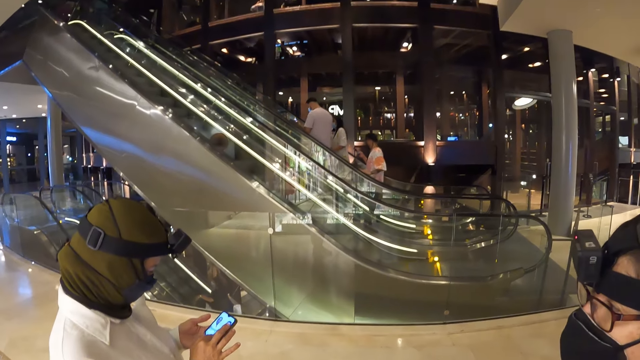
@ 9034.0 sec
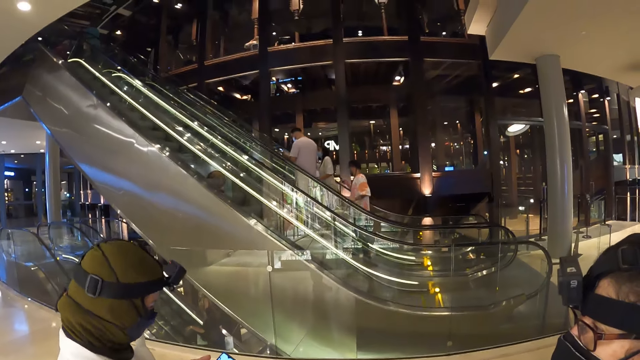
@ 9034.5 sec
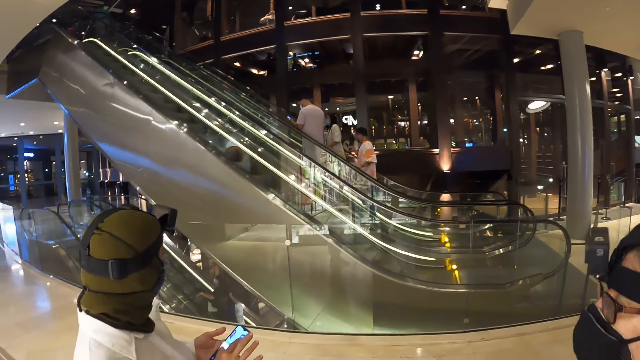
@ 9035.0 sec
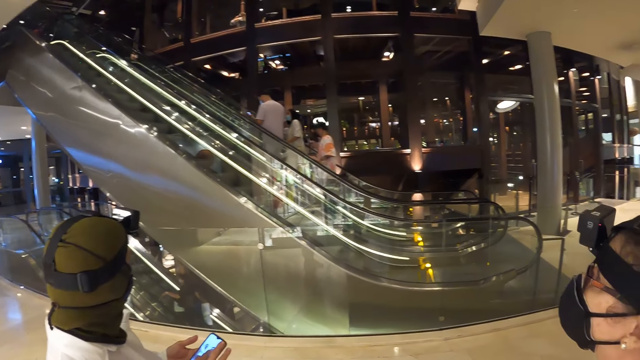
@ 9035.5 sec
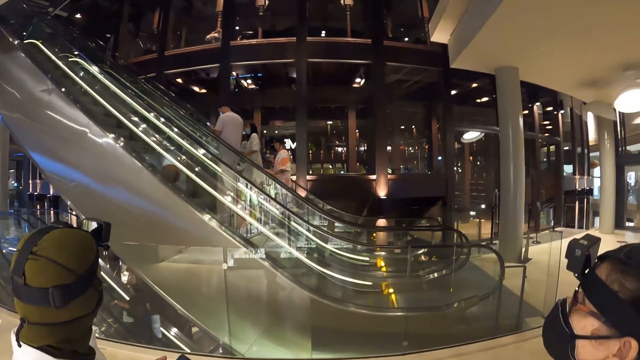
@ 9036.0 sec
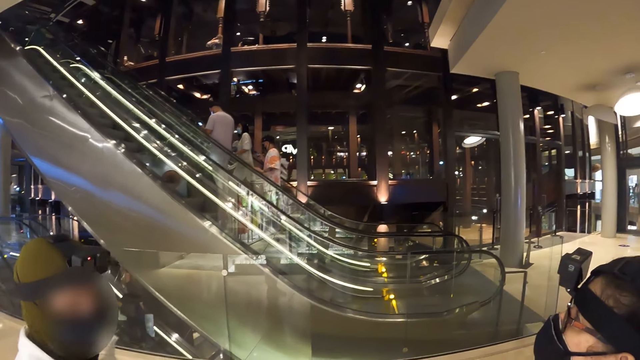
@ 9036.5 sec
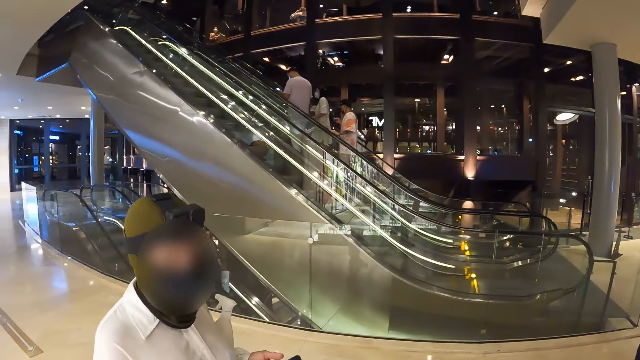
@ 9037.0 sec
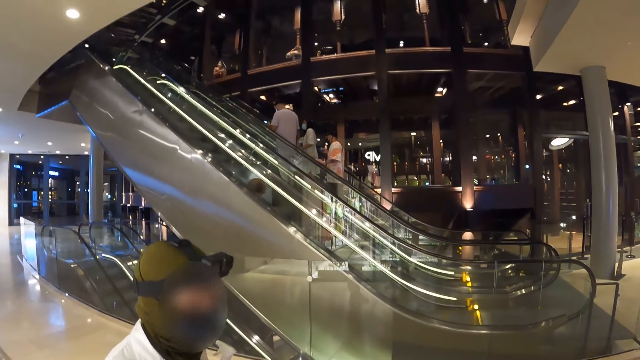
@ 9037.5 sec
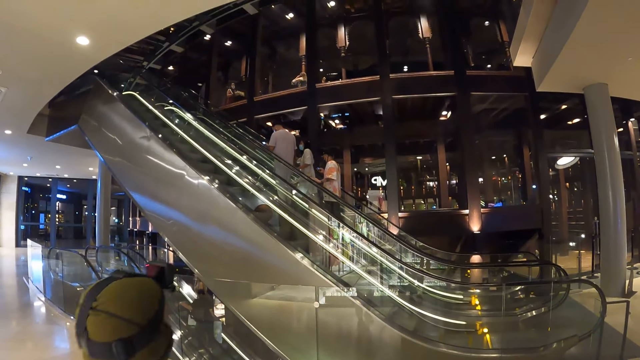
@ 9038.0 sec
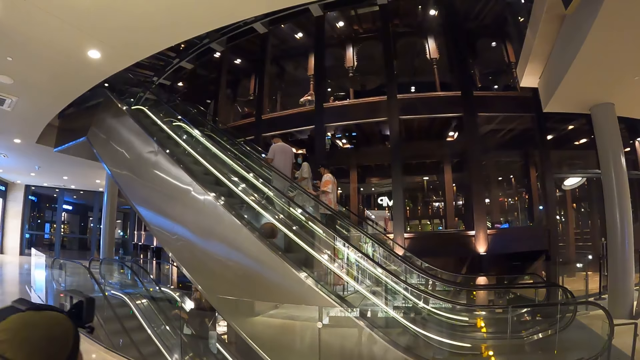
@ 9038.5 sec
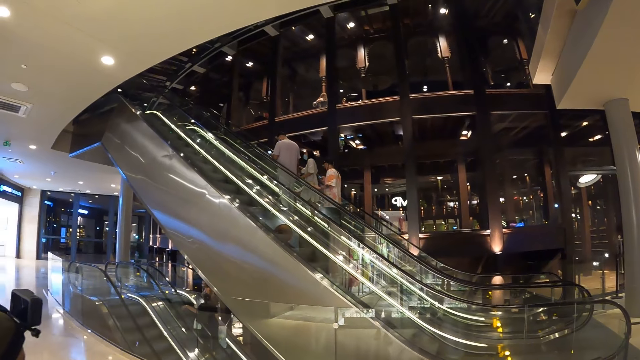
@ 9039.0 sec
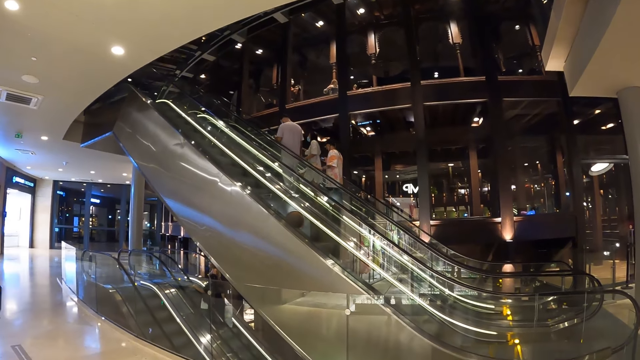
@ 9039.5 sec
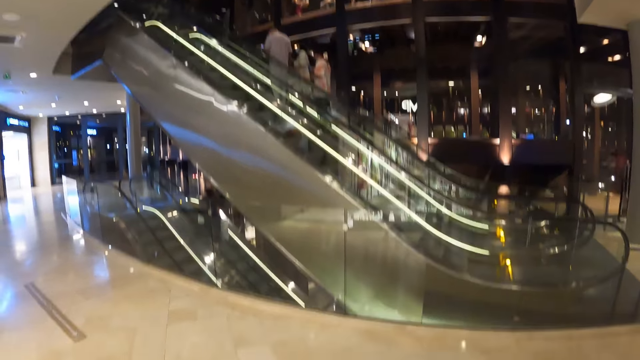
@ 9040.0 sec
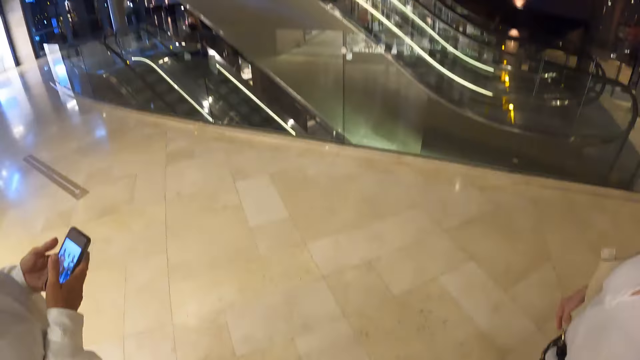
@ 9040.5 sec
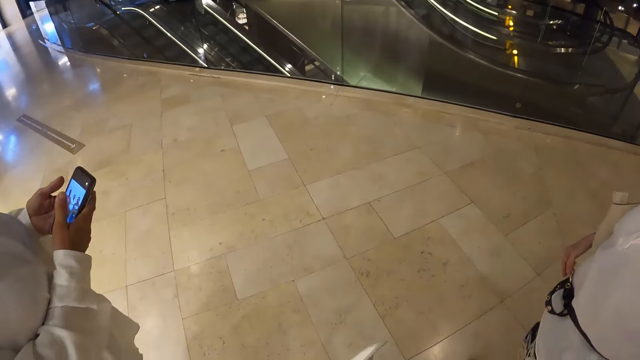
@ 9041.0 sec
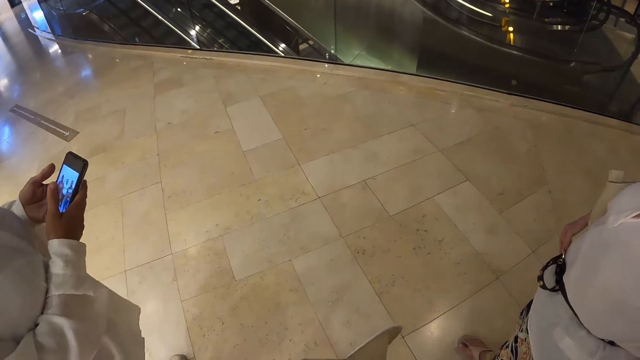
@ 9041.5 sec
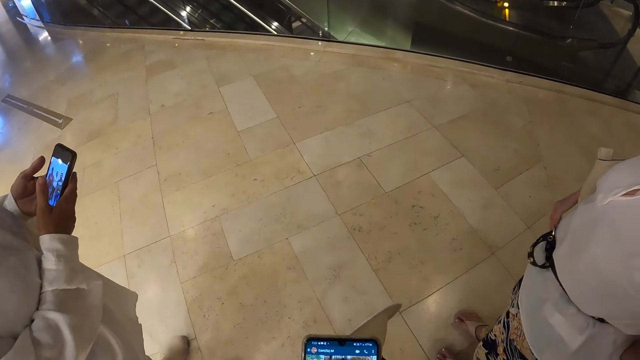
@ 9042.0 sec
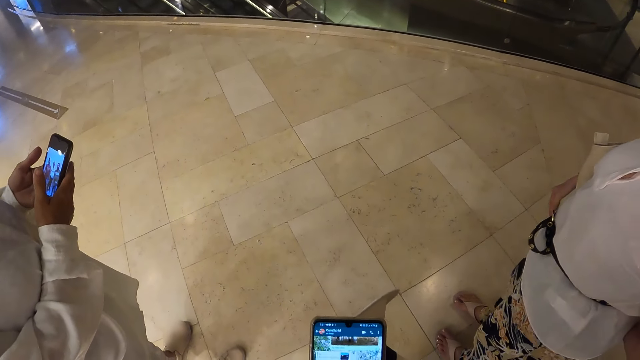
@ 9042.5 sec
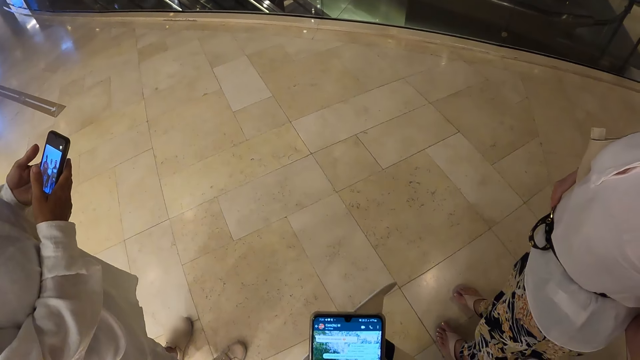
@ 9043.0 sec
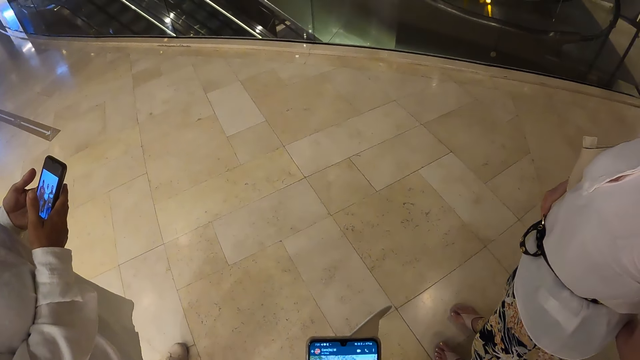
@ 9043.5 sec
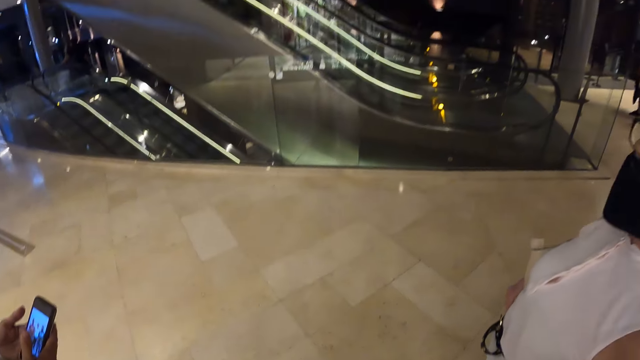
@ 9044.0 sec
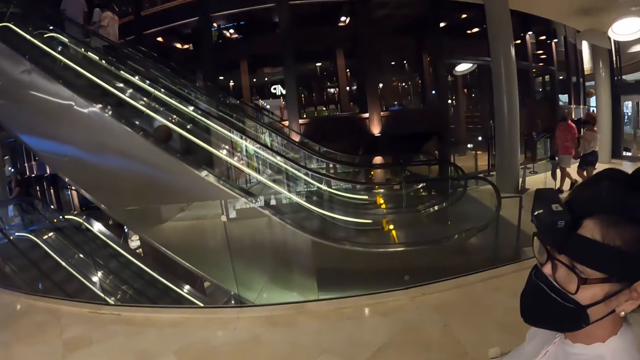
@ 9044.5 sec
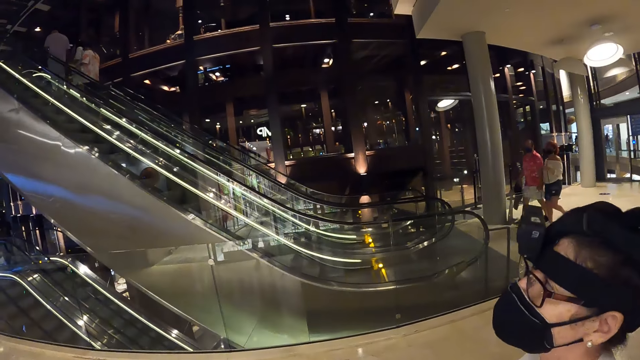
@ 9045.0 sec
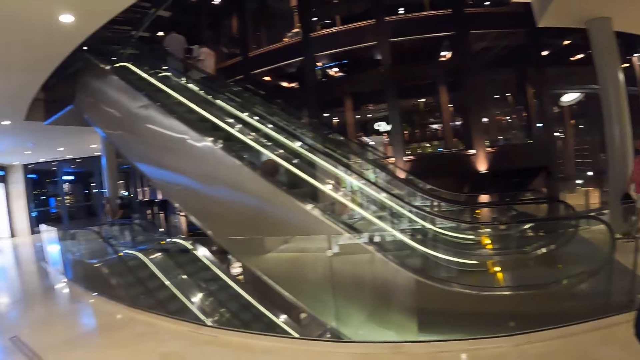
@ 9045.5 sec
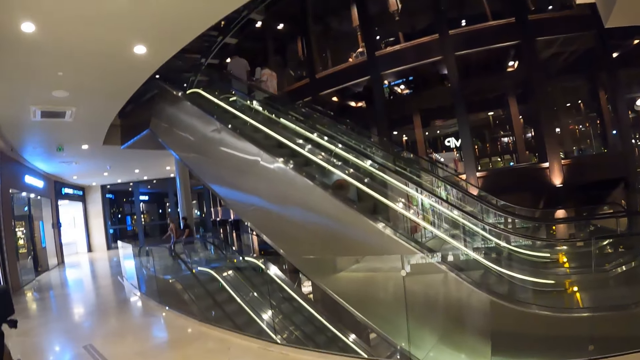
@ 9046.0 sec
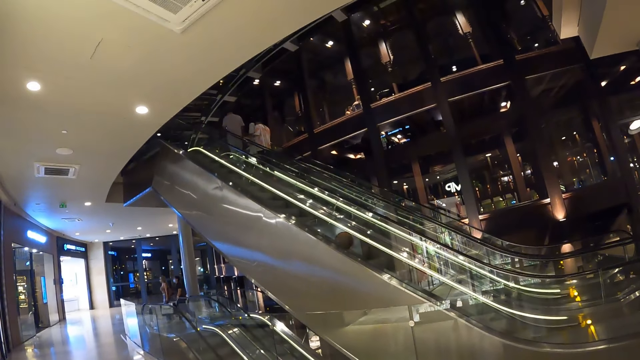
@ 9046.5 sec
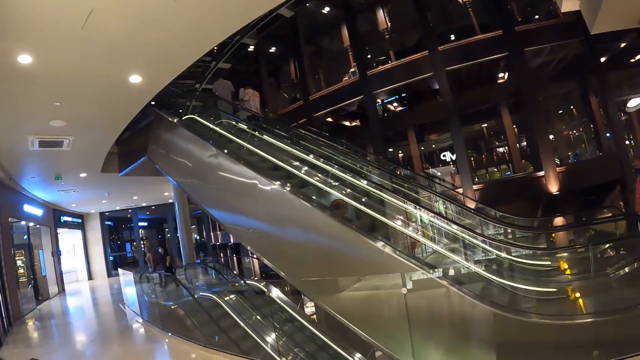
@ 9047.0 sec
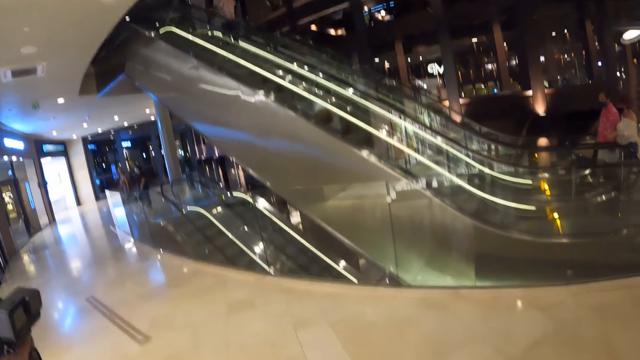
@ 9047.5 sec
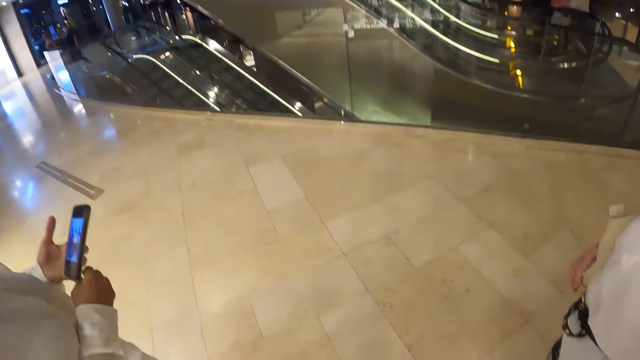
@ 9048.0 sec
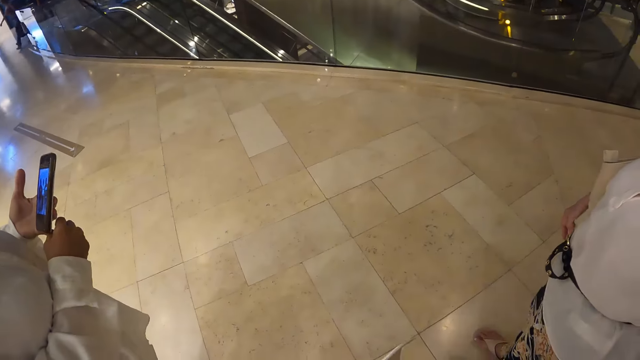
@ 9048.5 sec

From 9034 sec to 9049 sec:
The camera wearer interacts with the woman. She operates the mobile phone in her hands. She looks around.

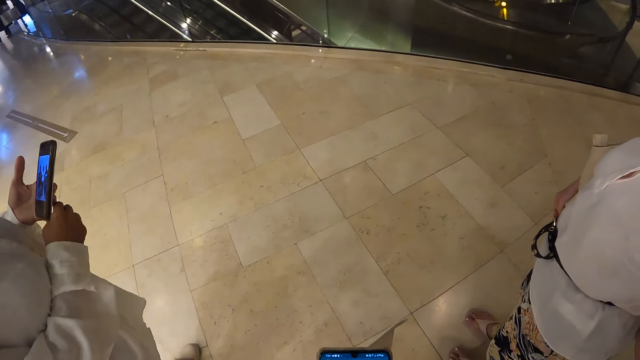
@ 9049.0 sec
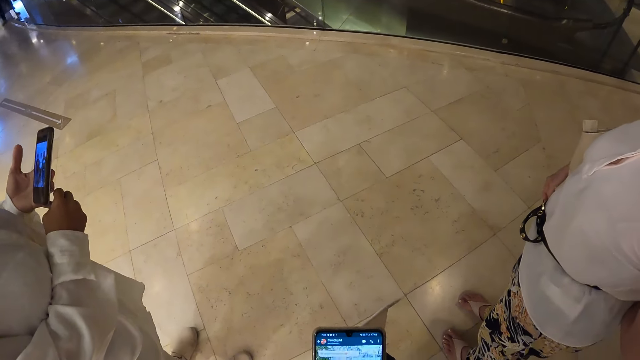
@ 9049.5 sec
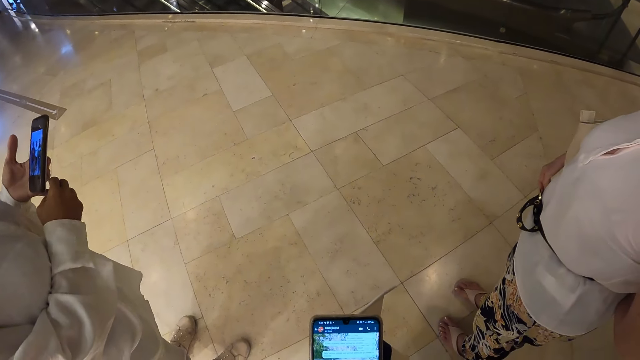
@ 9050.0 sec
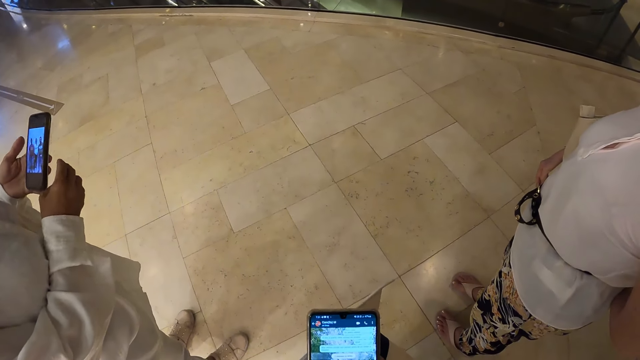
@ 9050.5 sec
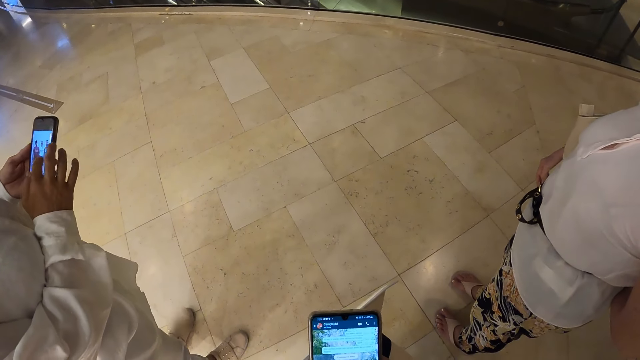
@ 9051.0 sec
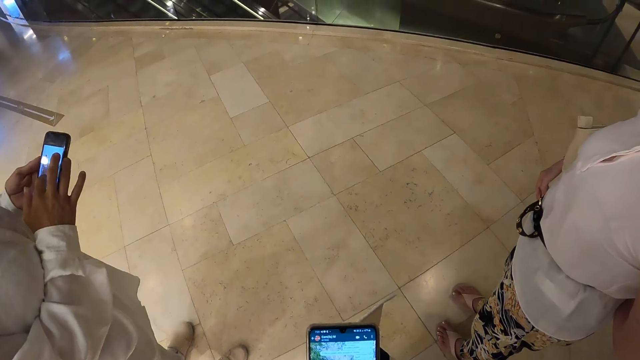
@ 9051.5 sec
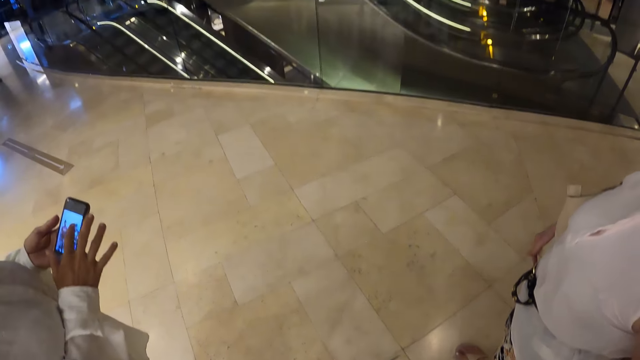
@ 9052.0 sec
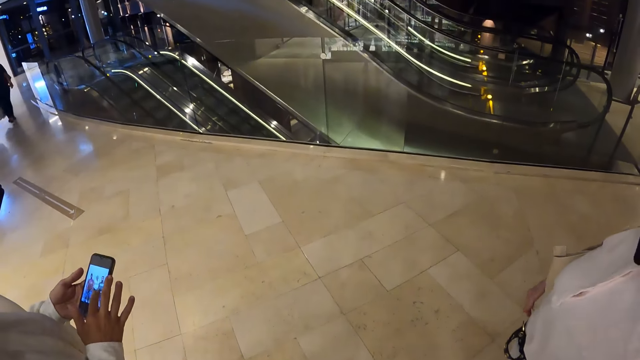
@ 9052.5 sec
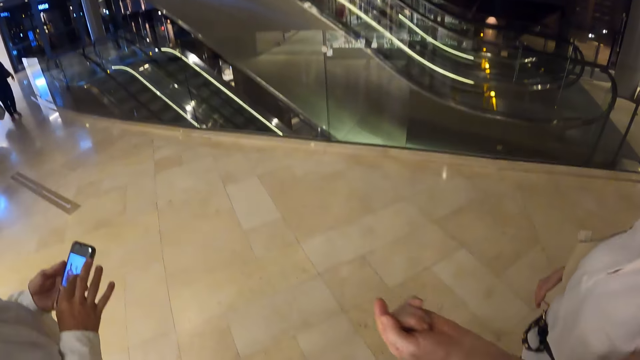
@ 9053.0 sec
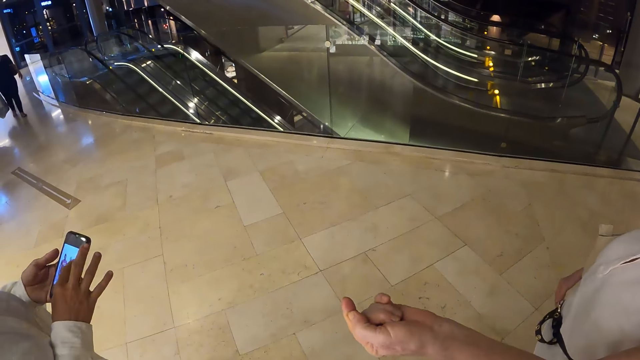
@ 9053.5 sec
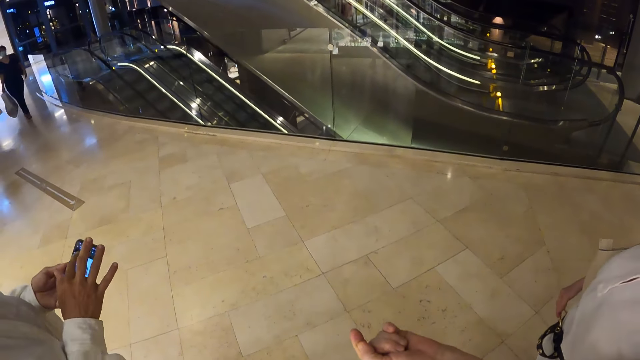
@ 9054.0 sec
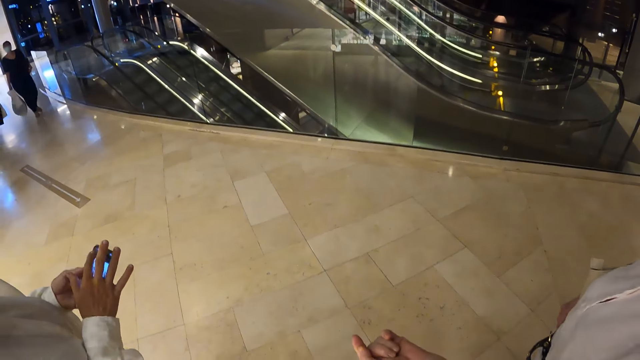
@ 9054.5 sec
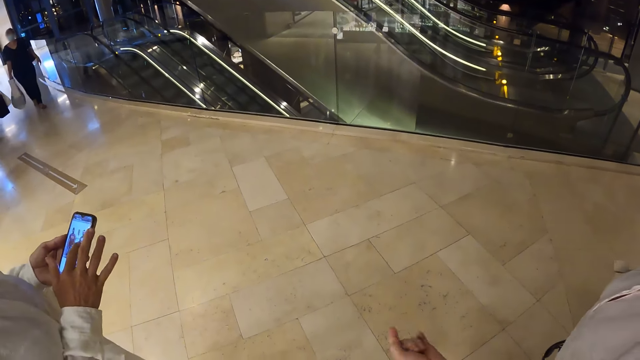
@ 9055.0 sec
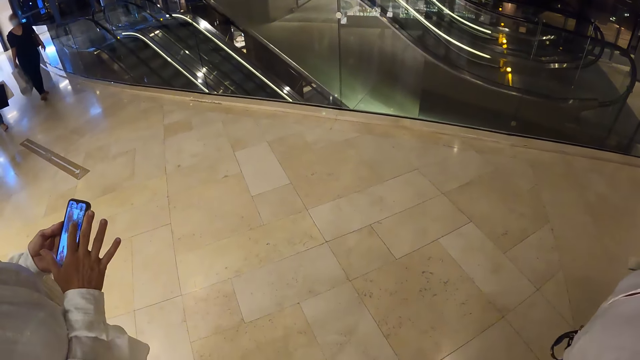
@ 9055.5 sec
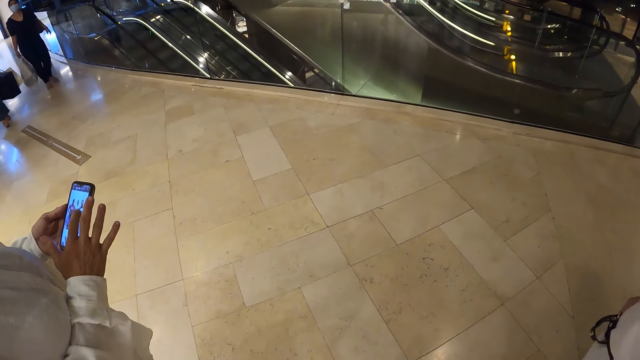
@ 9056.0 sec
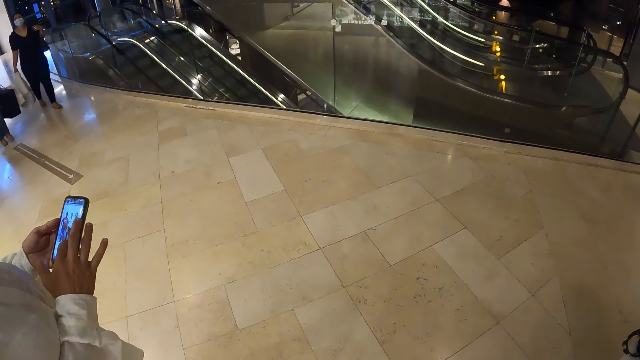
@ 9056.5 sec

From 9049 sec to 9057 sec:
The woman operates the mobile phone in her left hand with her right hand.
